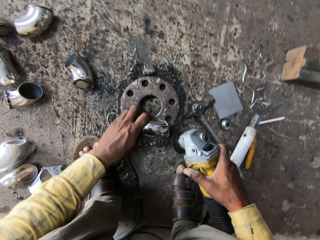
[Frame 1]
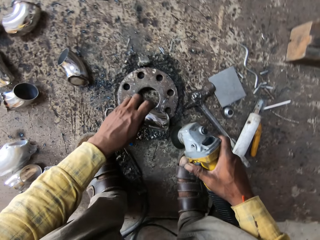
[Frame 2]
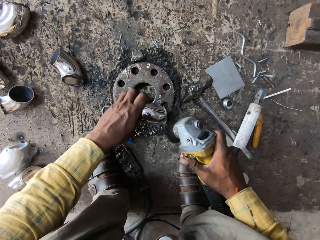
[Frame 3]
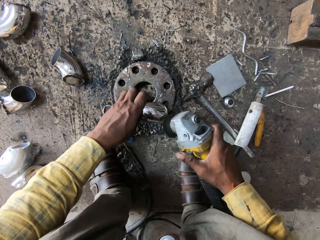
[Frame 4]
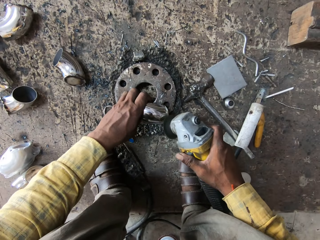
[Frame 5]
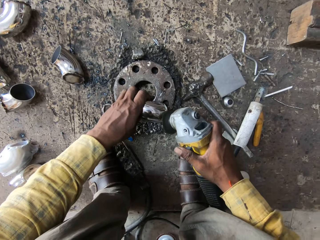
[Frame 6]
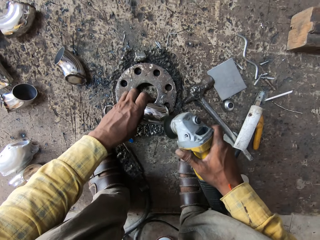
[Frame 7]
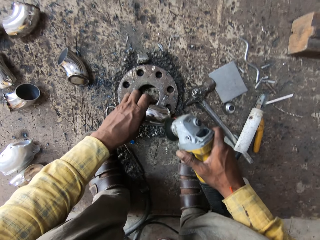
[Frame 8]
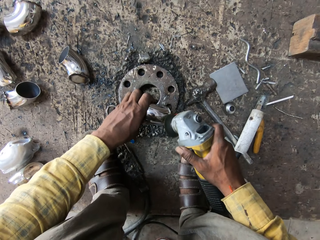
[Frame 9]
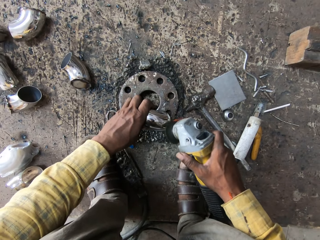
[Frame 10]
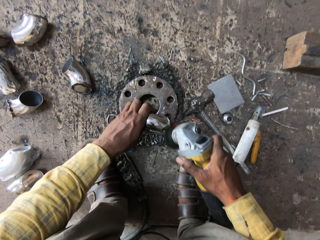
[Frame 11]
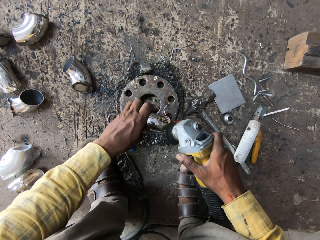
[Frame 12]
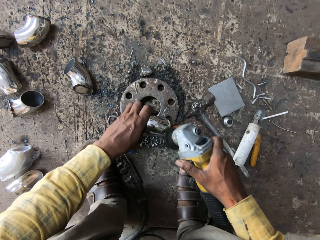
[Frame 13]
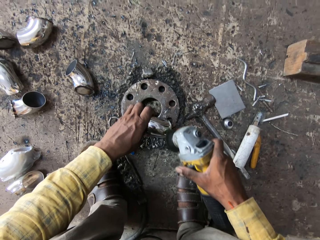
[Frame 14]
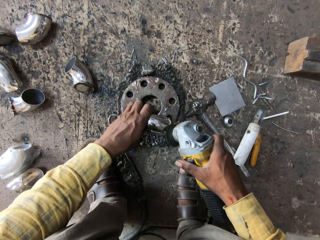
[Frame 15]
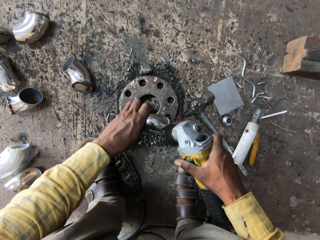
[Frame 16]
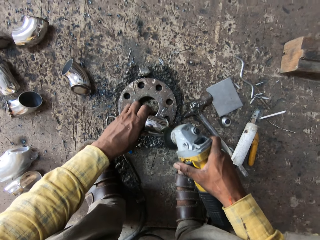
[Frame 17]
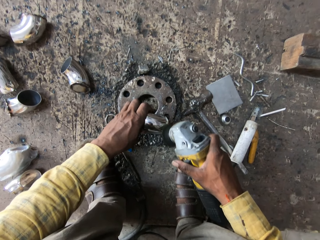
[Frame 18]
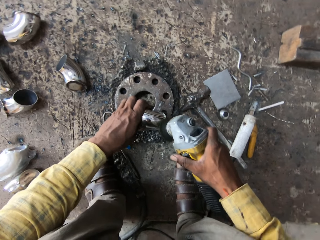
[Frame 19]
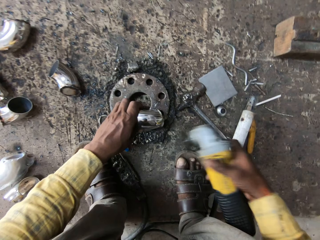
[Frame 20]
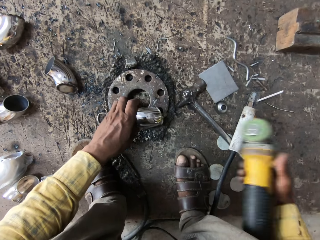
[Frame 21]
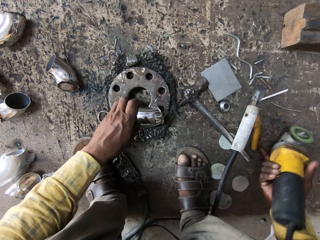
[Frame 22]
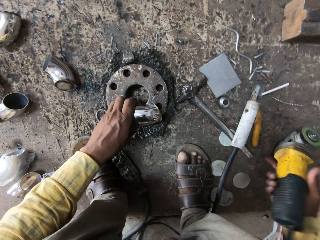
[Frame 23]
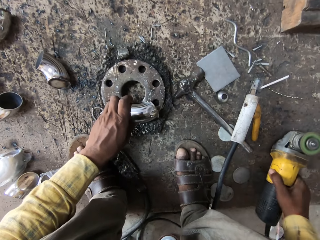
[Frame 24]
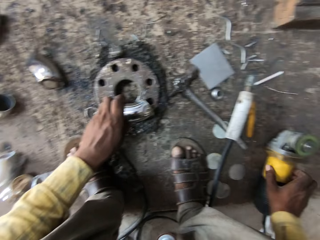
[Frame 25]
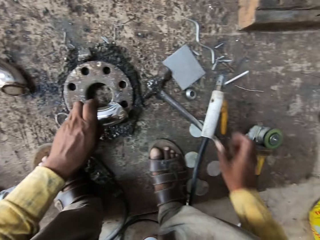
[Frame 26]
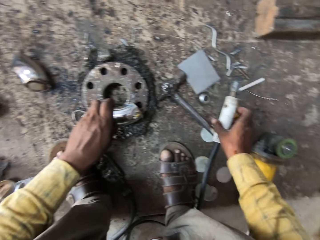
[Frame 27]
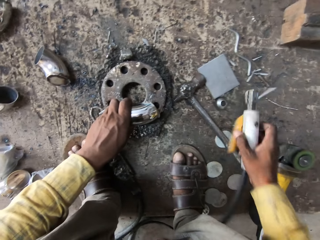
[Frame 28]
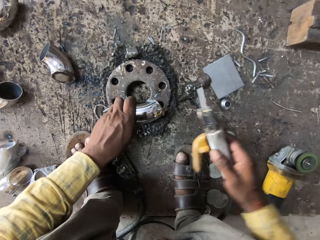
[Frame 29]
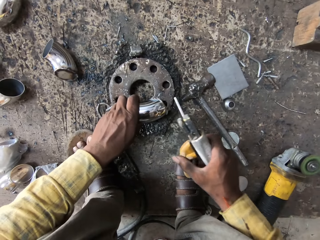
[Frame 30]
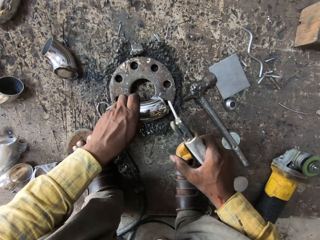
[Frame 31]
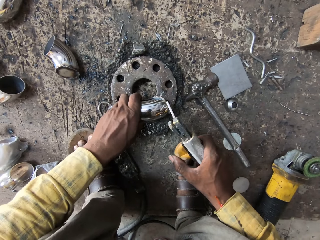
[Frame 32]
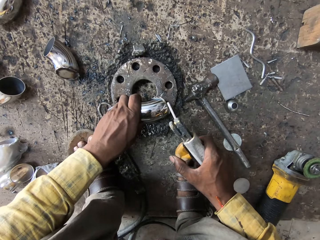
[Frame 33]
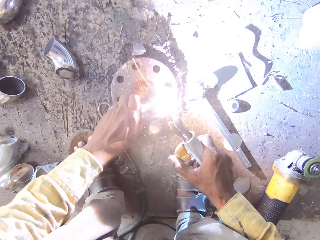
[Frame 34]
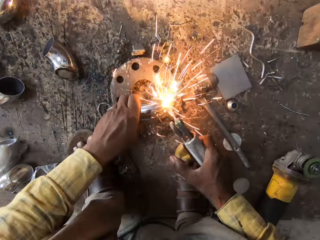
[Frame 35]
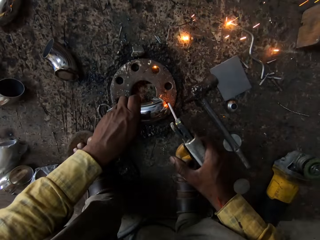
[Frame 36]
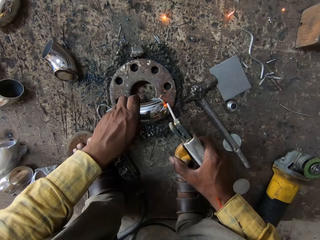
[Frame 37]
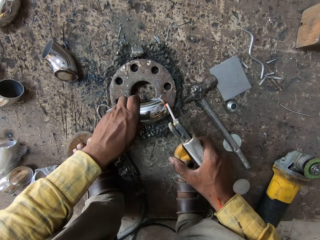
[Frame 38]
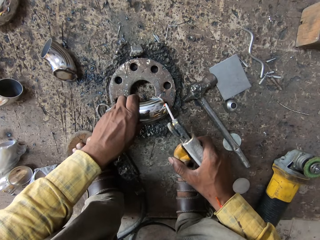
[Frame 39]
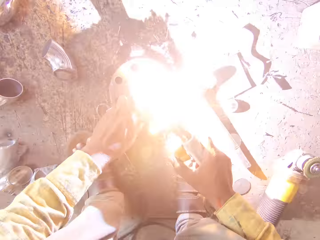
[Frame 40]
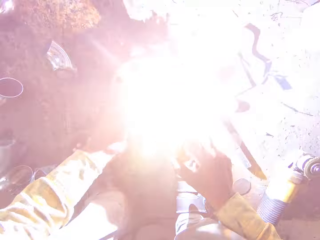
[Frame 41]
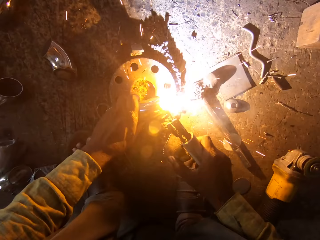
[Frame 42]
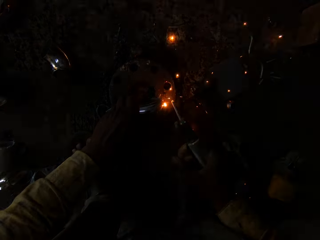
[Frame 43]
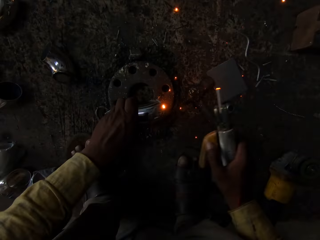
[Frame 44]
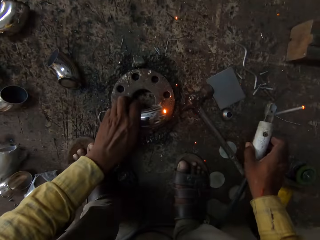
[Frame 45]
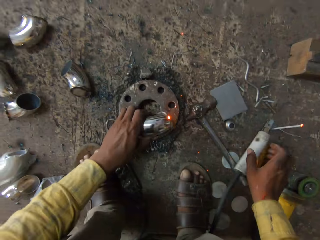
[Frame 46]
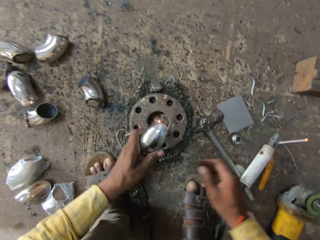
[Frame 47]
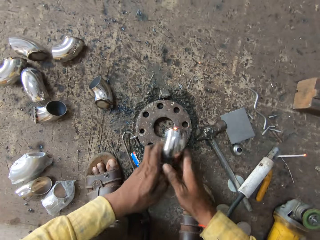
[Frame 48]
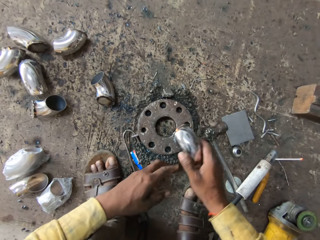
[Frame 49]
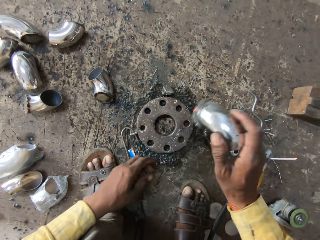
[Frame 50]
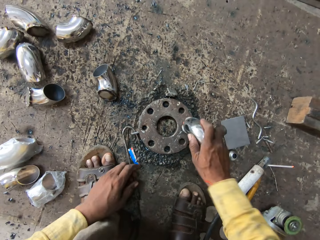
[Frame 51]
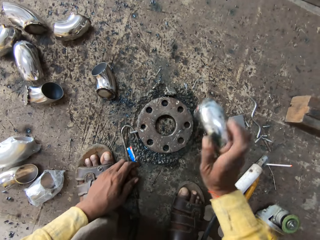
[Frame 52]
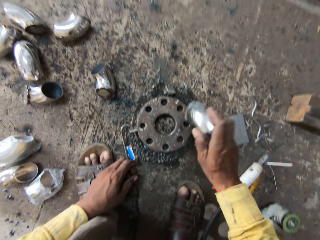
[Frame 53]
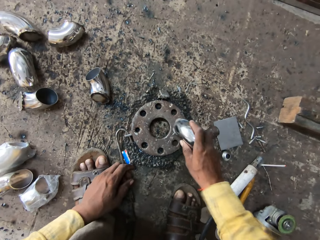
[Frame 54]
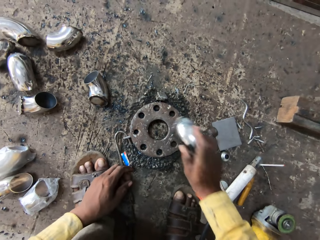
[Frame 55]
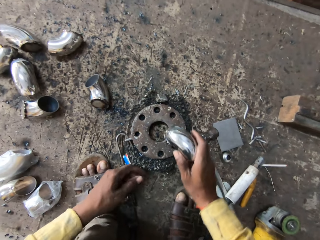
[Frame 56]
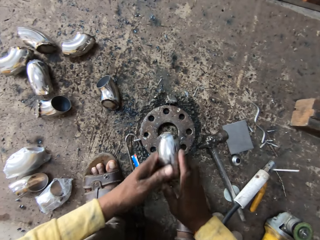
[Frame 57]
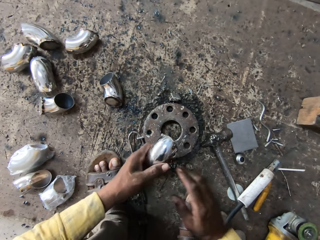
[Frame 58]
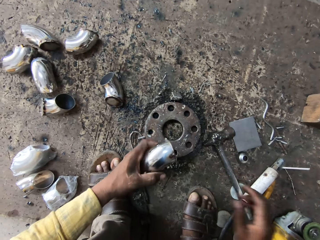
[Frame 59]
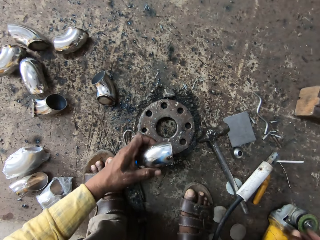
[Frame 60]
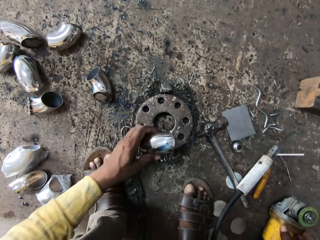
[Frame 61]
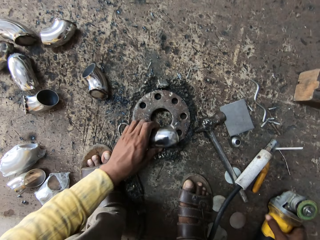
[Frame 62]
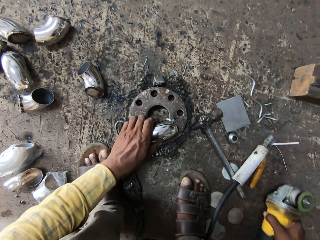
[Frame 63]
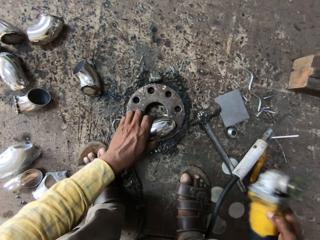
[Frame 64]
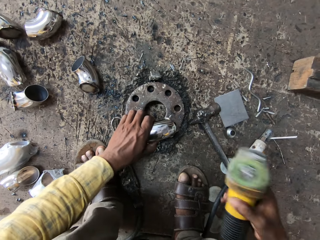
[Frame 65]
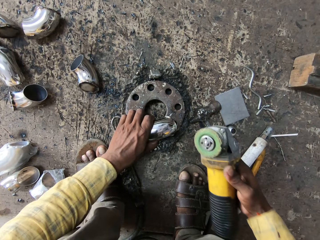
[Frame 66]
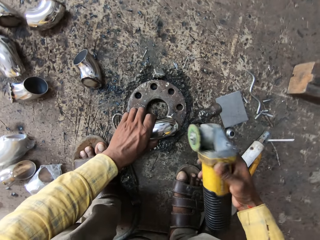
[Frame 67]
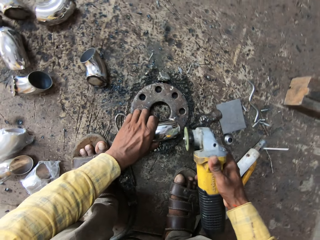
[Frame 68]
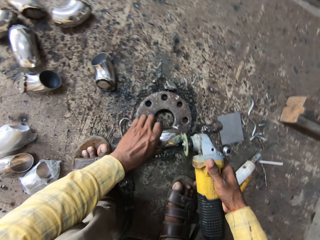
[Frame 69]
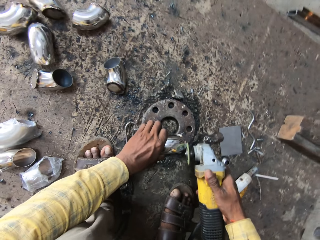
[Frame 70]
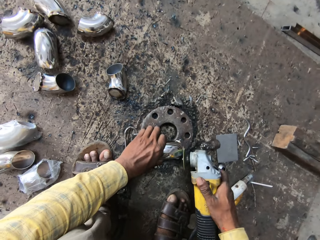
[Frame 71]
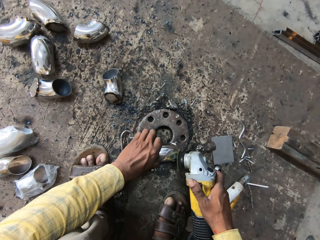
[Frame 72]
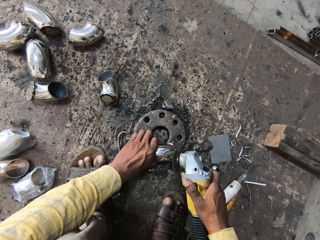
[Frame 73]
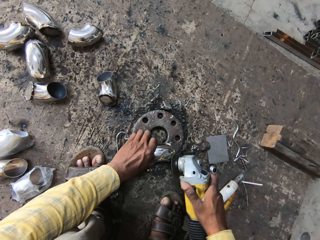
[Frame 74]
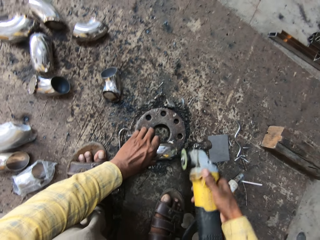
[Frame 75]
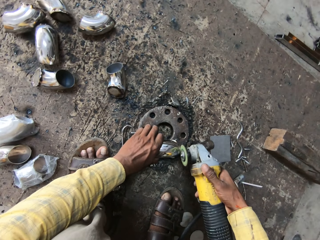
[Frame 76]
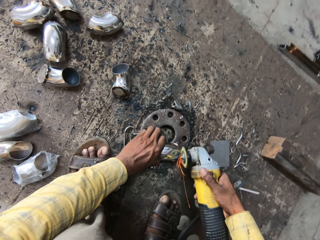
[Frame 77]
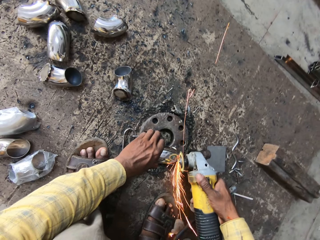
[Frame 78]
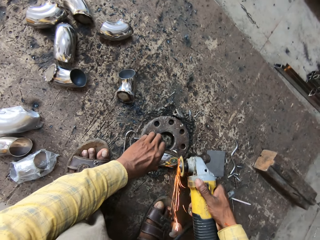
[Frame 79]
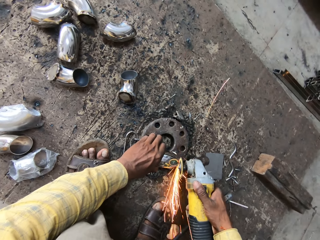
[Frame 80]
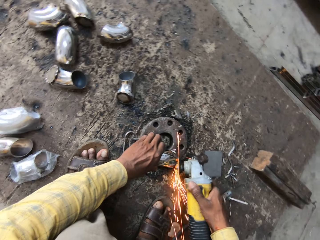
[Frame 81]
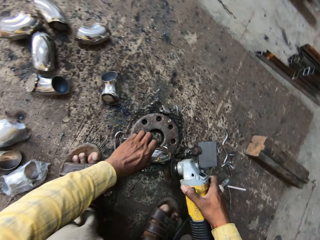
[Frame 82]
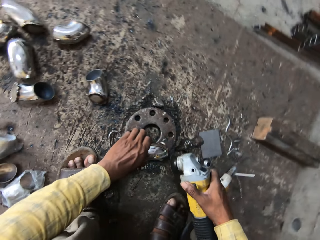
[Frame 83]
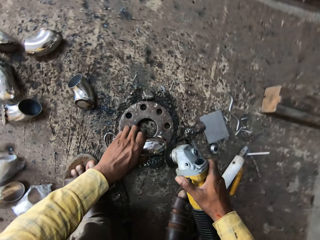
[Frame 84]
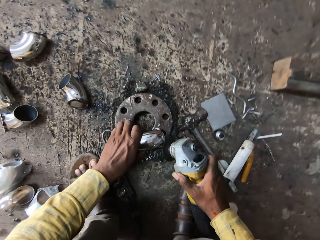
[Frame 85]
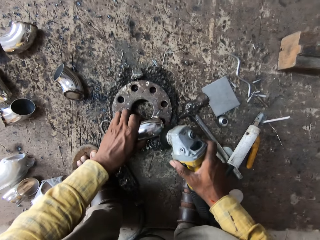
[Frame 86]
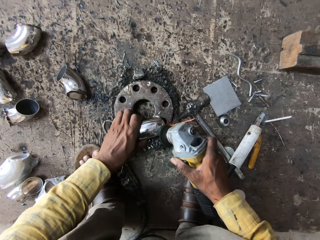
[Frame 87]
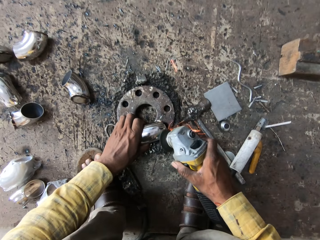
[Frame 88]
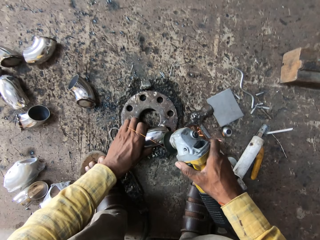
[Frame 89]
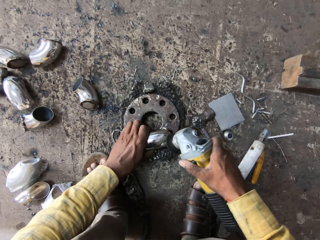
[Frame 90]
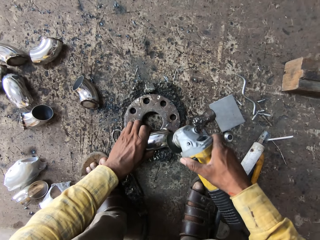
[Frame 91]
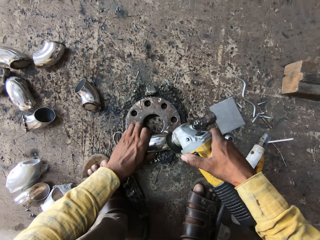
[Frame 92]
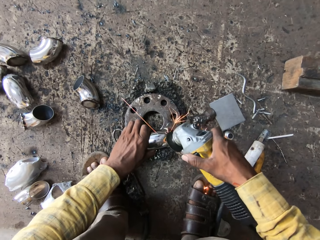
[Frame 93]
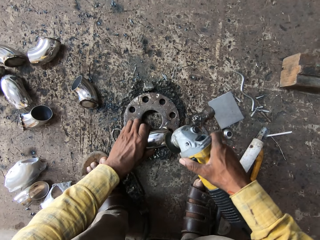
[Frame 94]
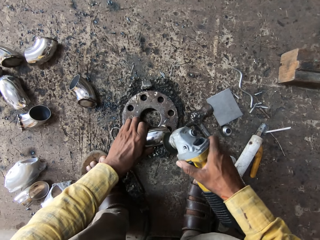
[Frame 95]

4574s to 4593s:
The camera wearer places the welding machine on the ground. They pick up the welding machine on the ground. They weld the steel with the welding machine on the ground. They place the welding machine on the ground. They touch the steel. They hit the metal rod on the metal. They pick up the welding machine on the ground. They weld the steel with the welding machine on the ground.

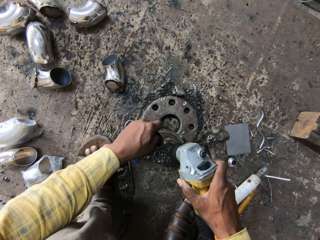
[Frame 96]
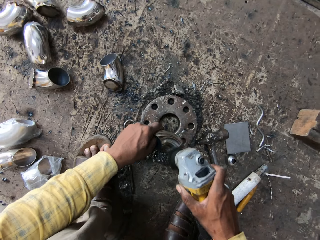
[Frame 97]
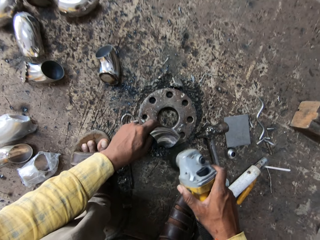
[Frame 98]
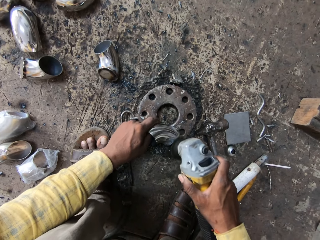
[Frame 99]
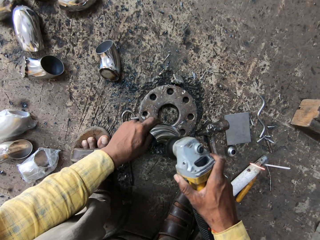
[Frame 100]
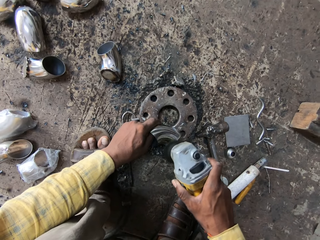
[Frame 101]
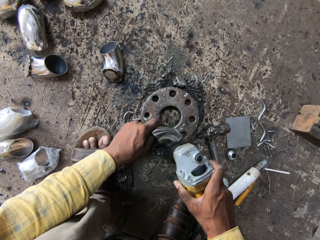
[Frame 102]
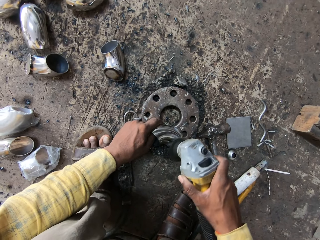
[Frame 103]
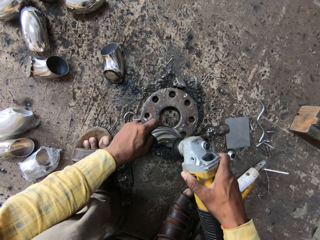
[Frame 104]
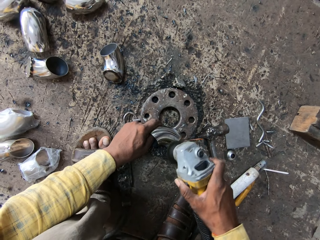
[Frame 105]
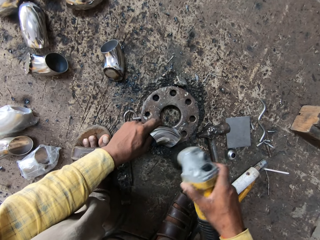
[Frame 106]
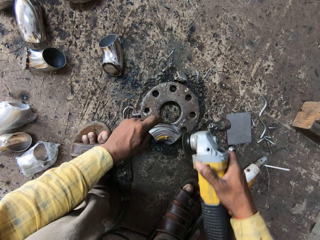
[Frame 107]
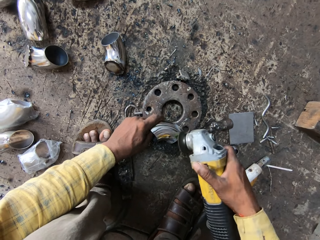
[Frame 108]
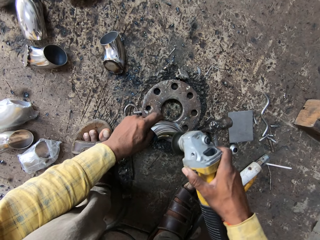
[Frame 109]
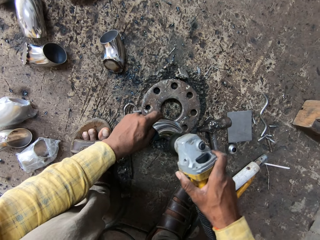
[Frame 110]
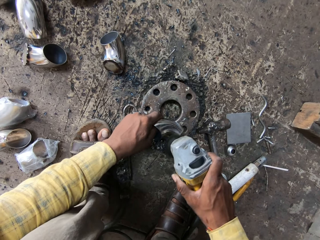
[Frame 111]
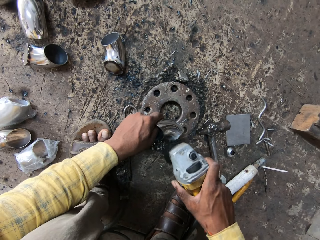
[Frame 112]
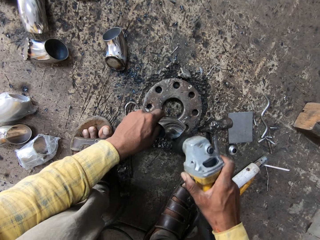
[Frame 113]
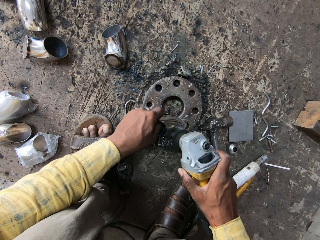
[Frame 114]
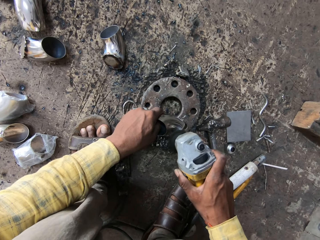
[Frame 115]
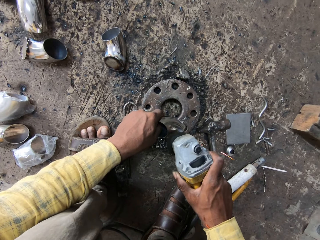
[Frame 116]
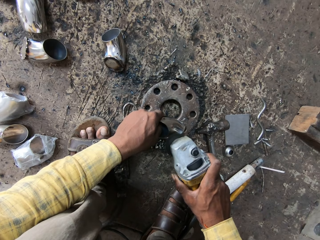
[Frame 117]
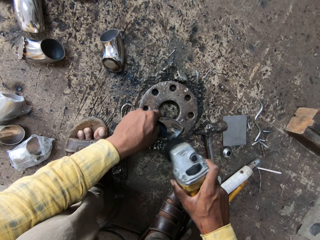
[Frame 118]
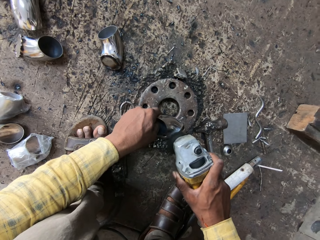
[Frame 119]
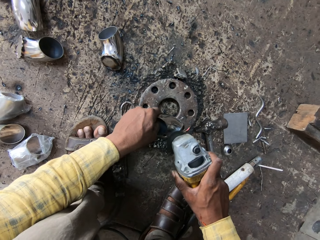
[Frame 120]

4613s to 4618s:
The camera wearer welds the metals.
